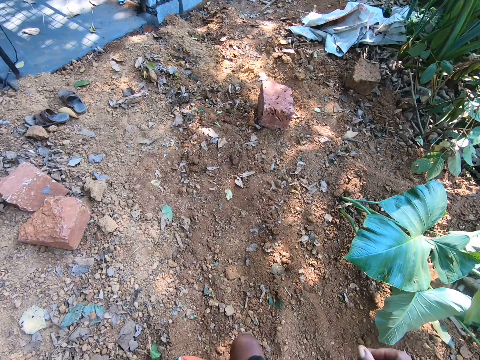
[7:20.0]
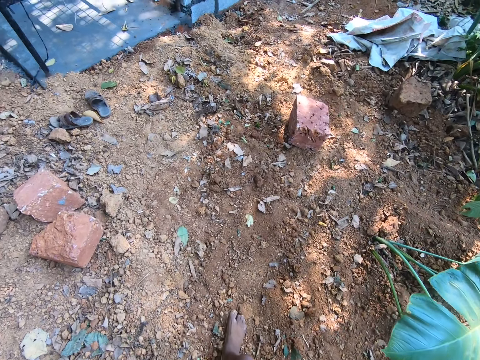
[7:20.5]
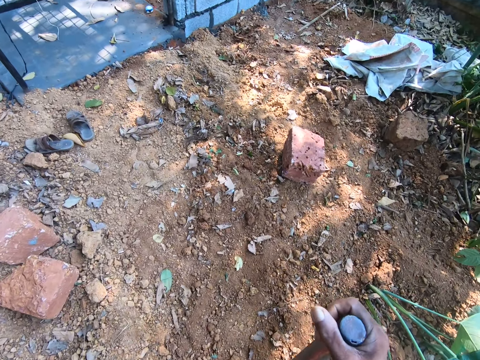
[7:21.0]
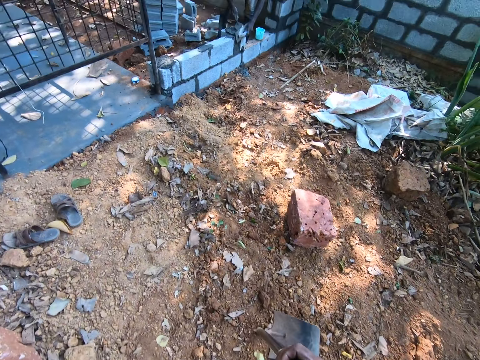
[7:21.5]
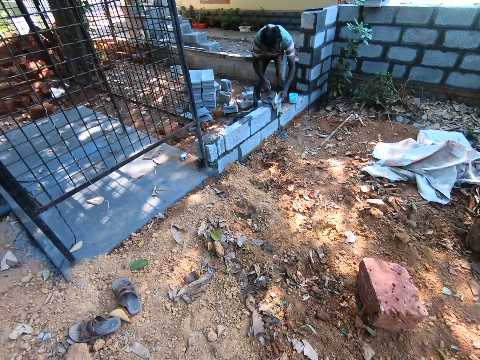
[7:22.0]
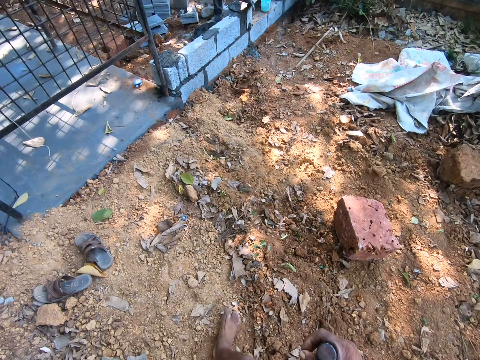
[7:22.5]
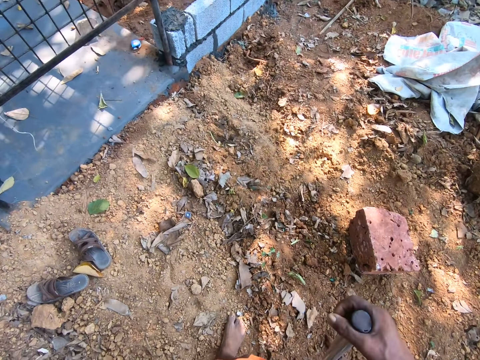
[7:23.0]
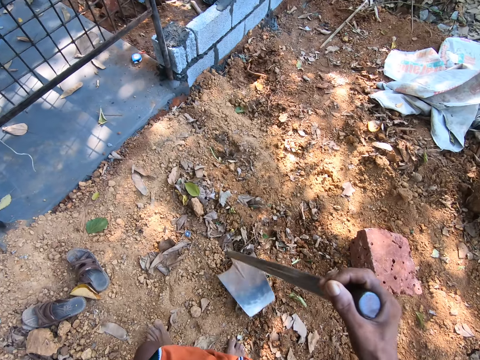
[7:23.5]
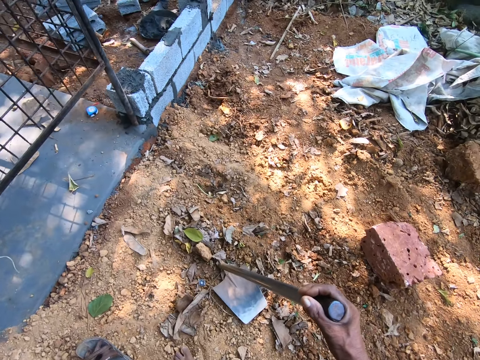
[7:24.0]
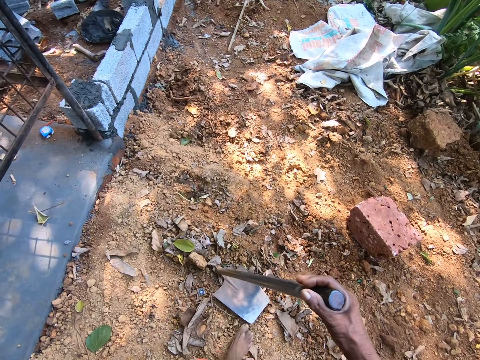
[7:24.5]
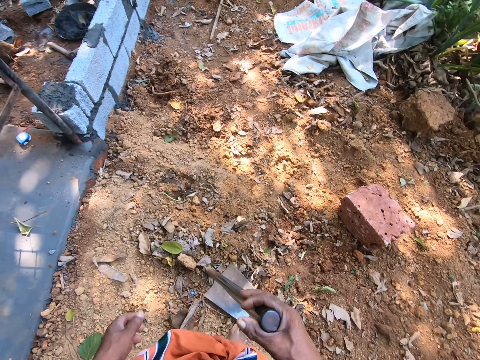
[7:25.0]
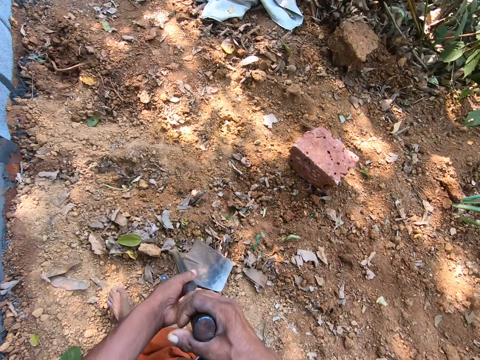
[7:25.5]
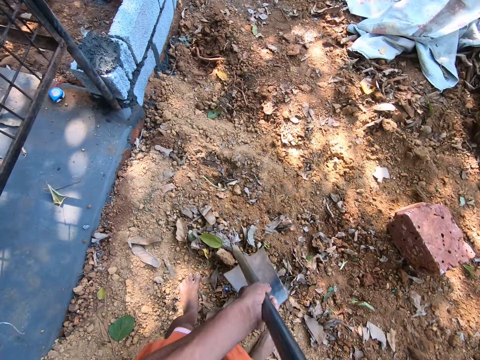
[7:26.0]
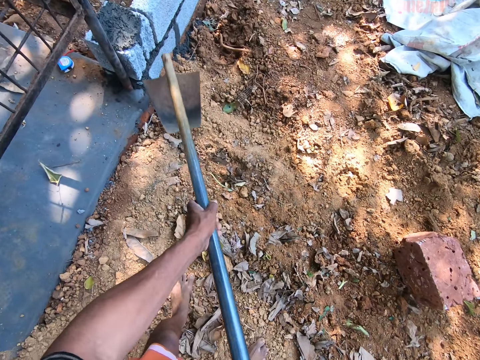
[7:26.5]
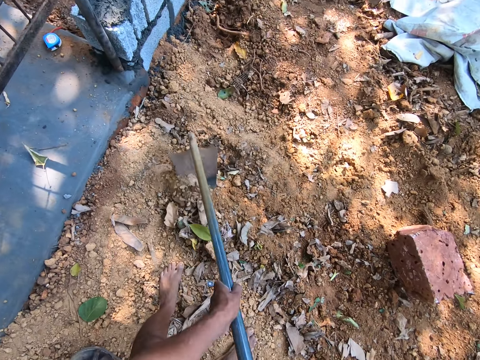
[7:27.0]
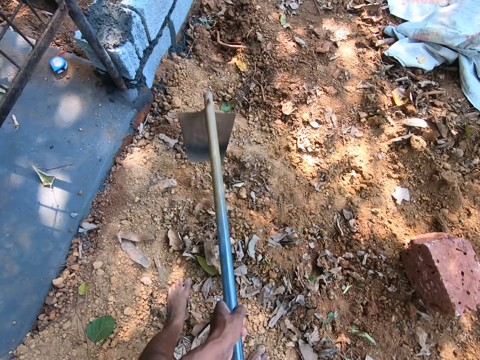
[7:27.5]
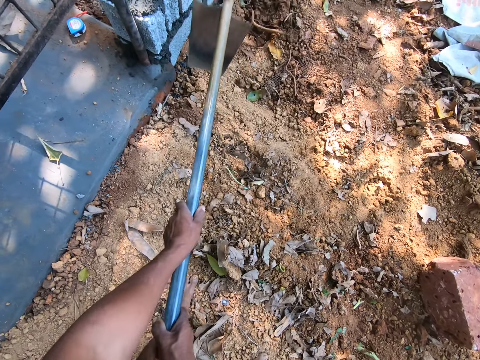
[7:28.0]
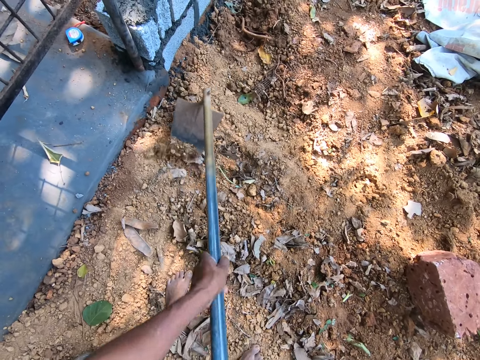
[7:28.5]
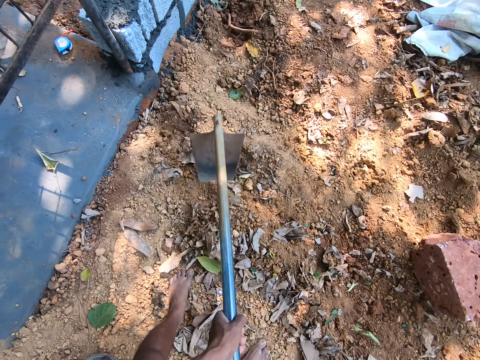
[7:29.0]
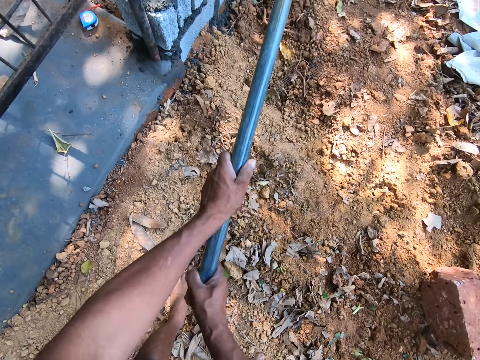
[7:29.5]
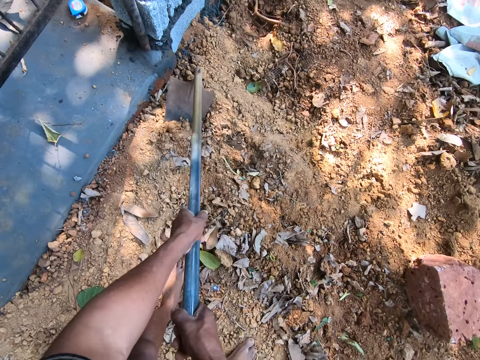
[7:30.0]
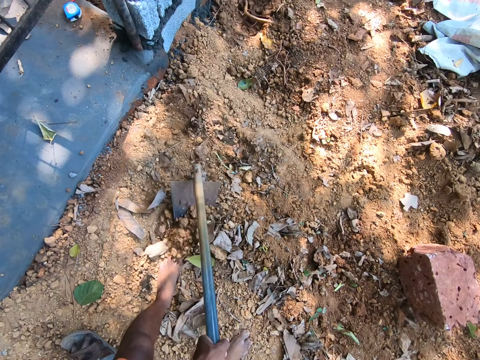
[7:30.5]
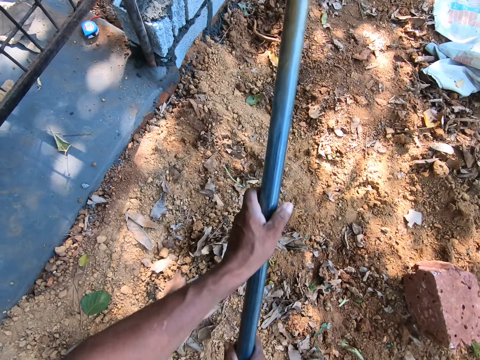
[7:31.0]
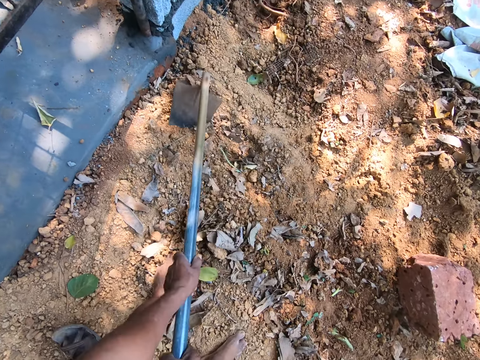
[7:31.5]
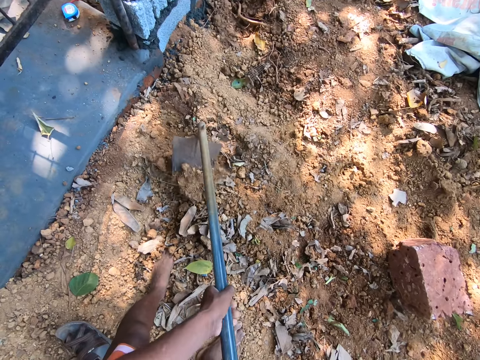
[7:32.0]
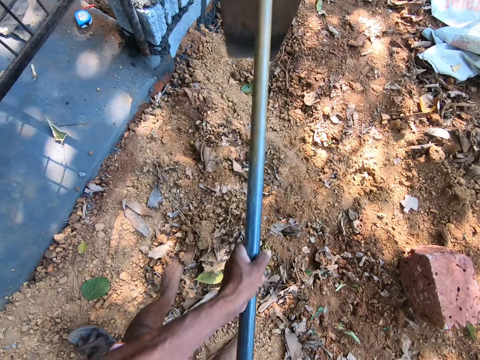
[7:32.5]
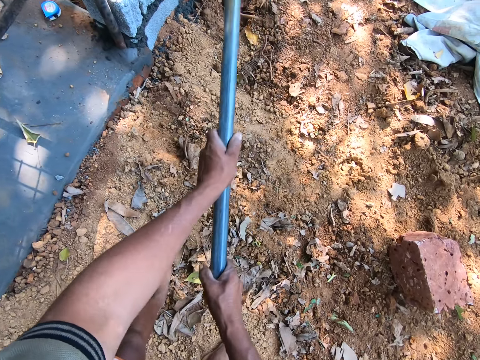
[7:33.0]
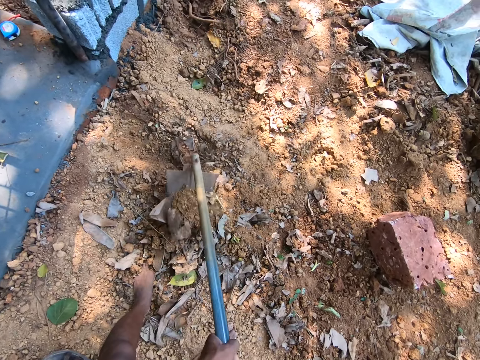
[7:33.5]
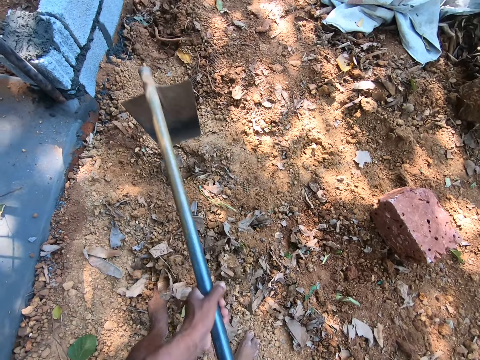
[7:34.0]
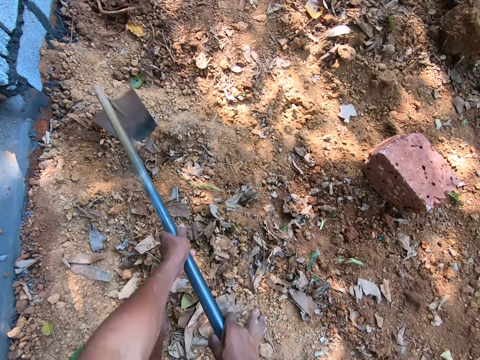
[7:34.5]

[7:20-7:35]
The camera wearer walks in the field. He gathers sand from the ground with the hoe in his hands. He digs the land.

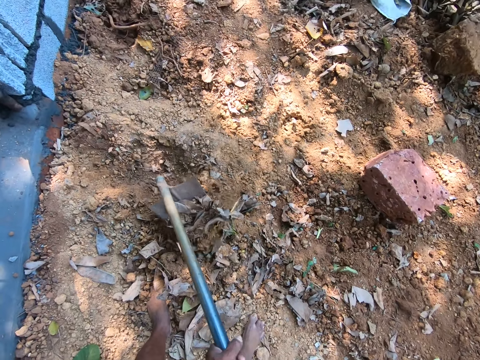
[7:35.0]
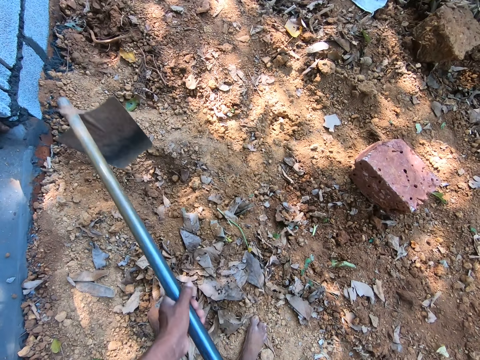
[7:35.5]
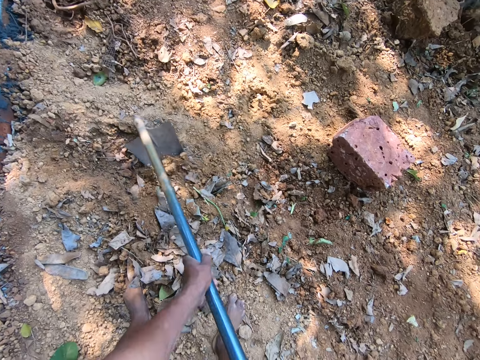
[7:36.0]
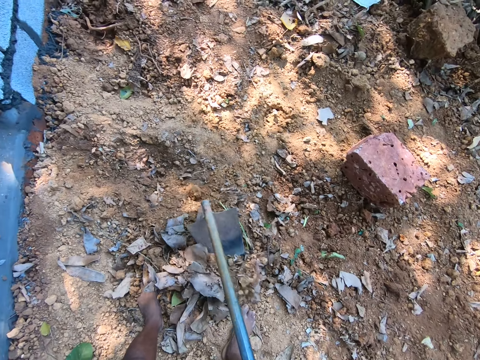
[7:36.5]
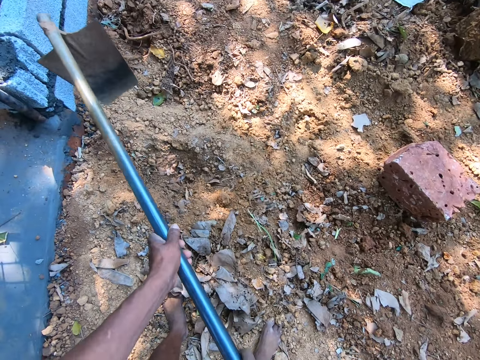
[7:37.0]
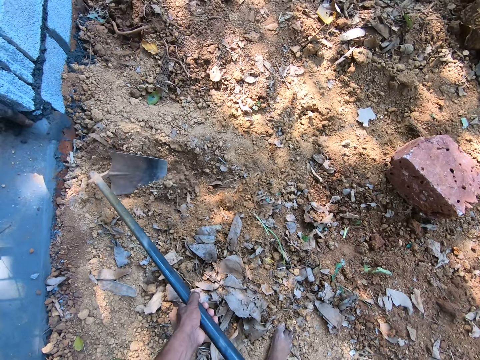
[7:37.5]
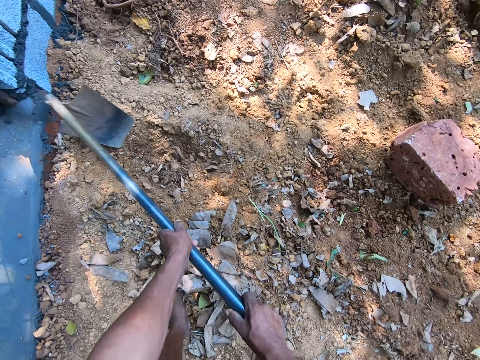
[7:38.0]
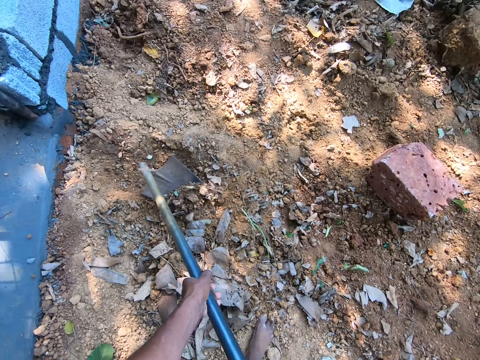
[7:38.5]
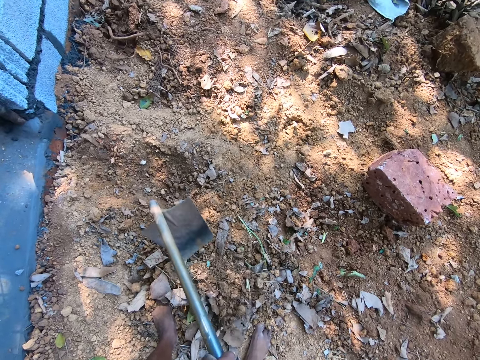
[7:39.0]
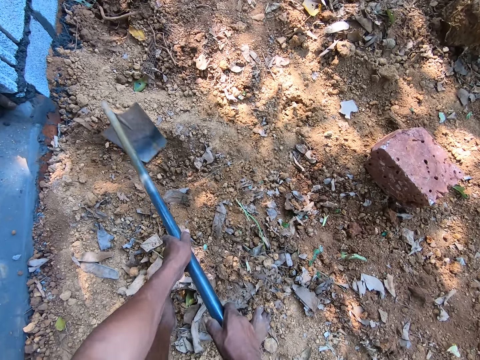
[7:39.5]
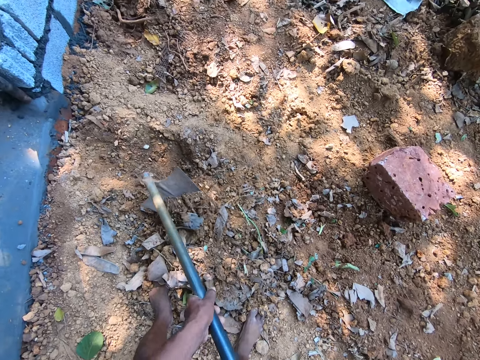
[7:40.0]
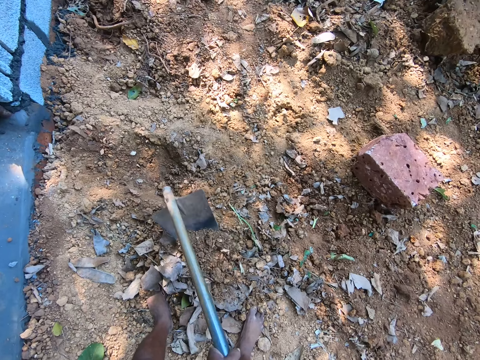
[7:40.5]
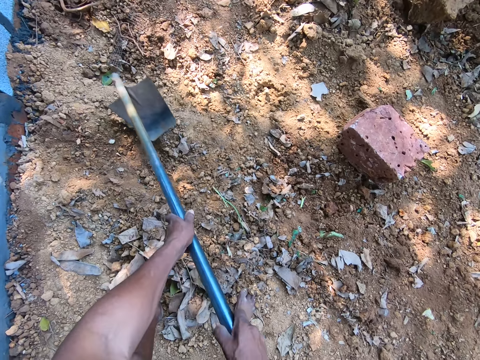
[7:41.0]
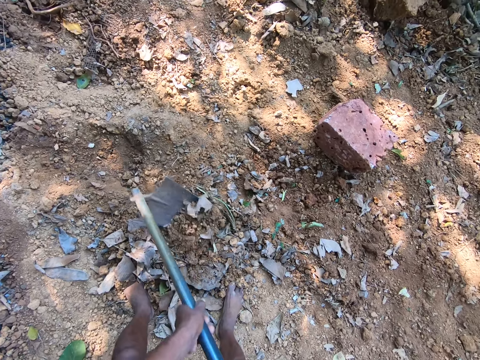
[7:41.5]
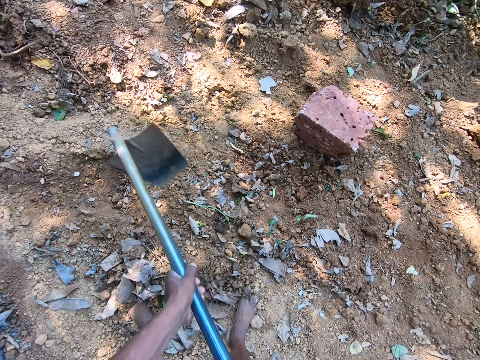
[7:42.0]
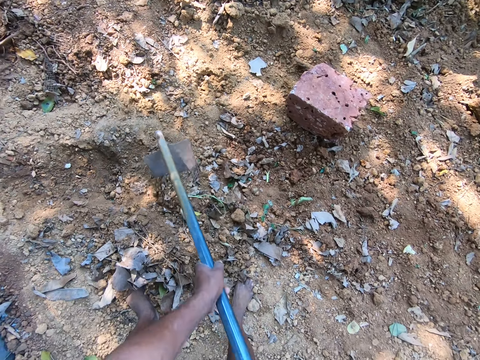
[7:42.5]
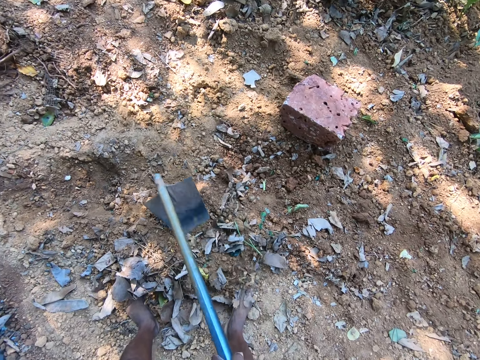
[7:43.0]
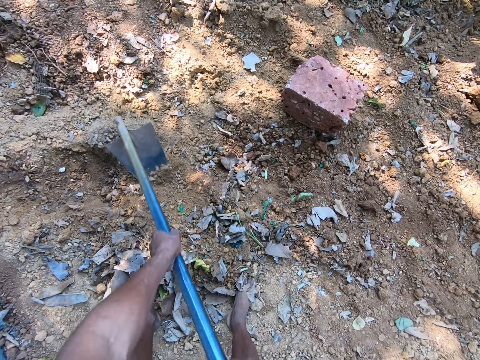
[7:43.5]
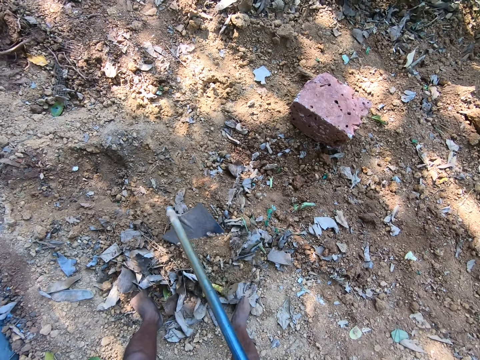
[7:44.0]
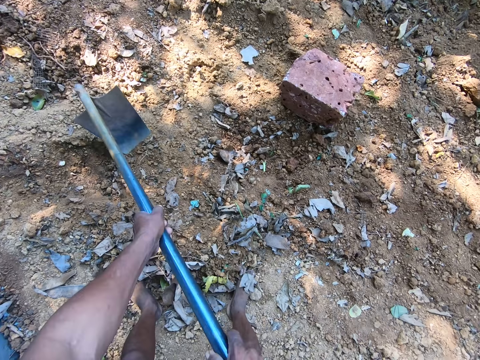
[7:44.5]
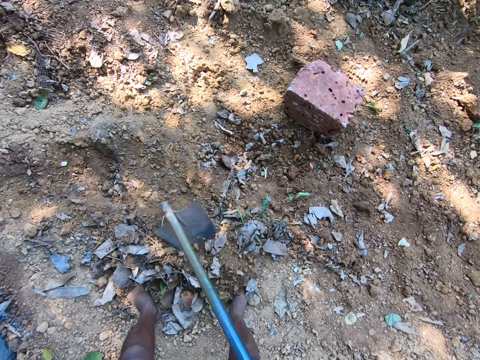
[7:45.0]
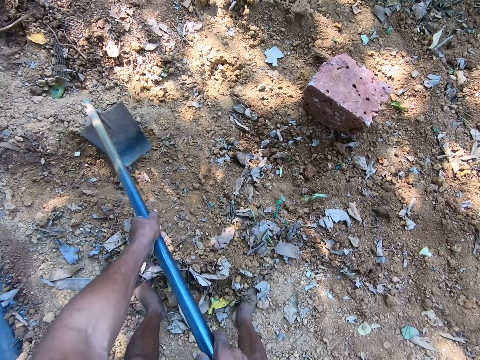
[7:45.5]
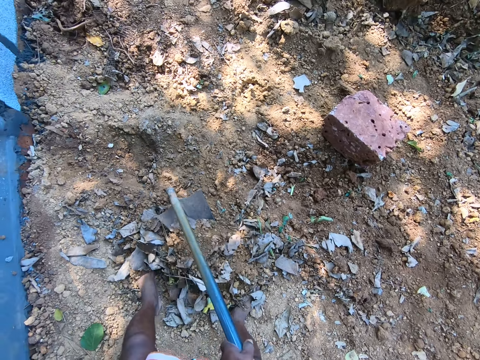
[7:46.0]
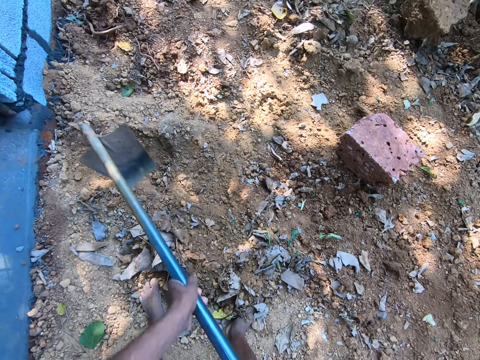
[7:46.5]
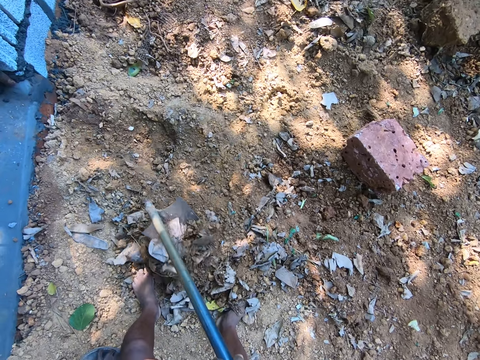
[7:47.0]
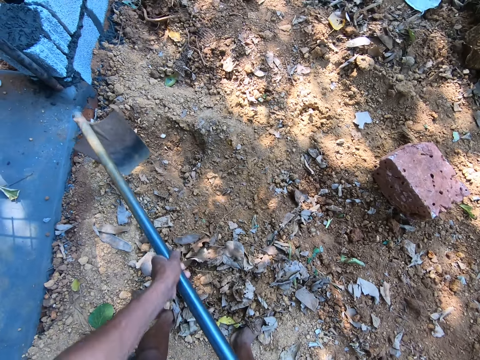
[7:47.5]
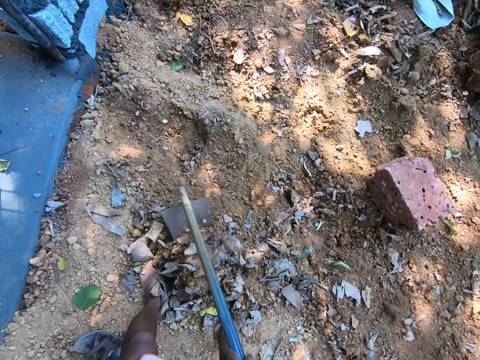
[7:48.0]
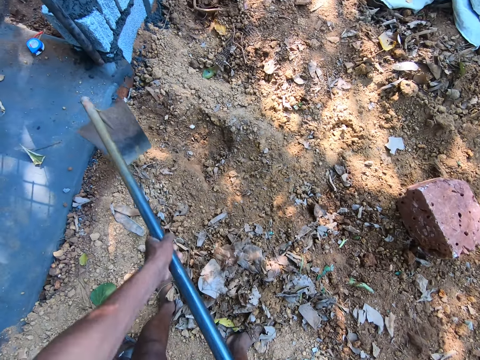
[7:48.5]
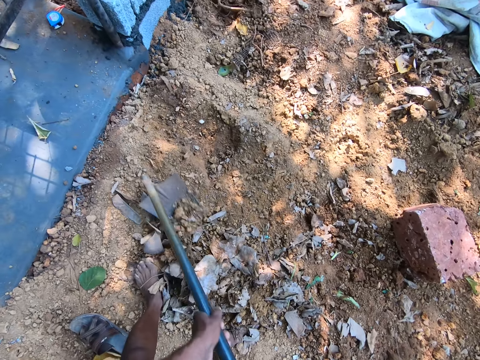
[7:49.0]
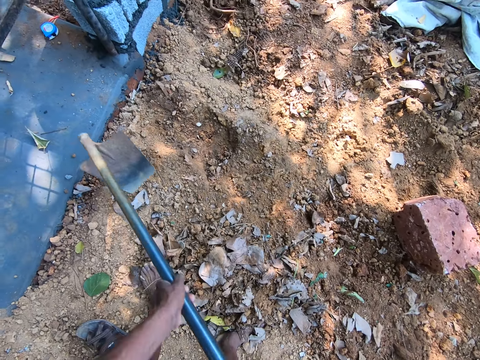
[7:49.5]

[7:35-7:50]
A man interacts with the camera wearer.
